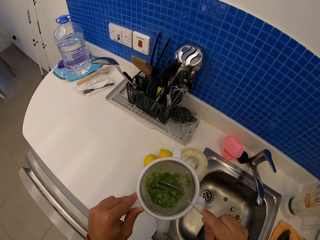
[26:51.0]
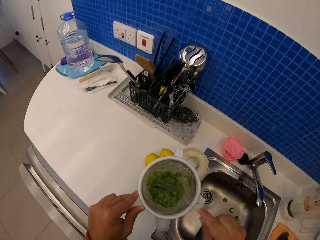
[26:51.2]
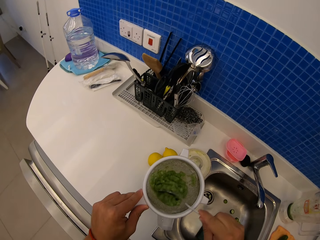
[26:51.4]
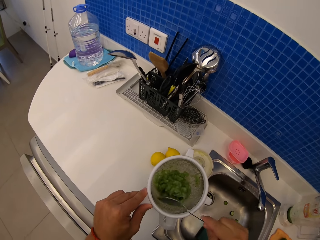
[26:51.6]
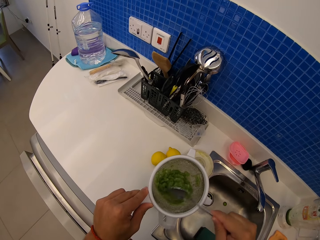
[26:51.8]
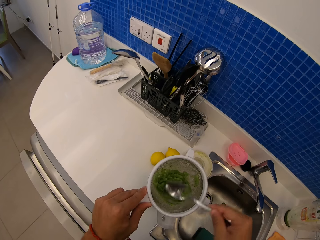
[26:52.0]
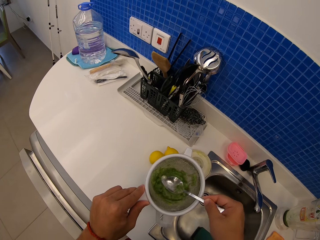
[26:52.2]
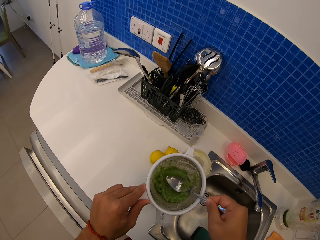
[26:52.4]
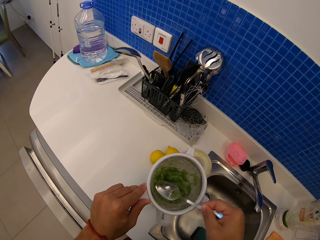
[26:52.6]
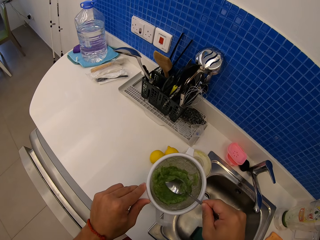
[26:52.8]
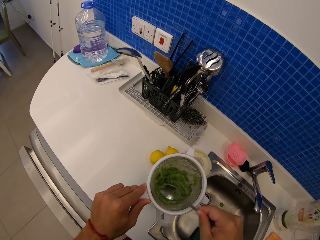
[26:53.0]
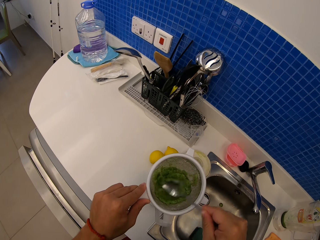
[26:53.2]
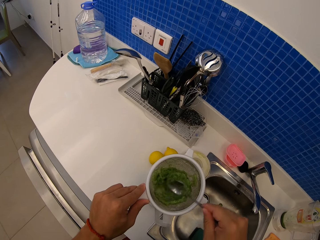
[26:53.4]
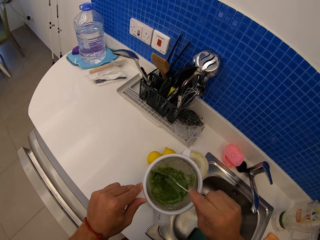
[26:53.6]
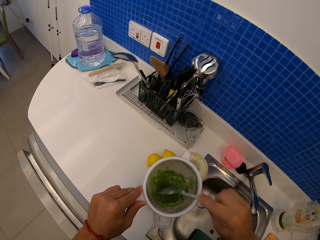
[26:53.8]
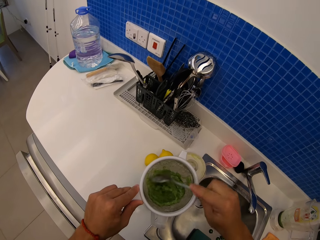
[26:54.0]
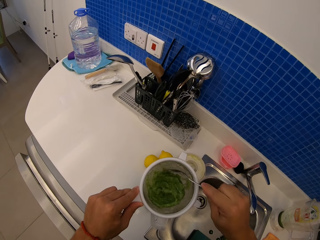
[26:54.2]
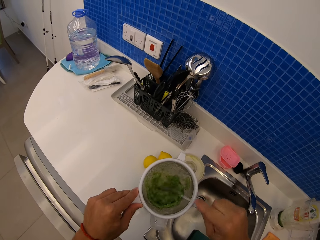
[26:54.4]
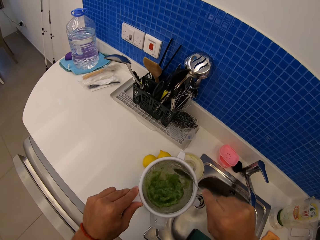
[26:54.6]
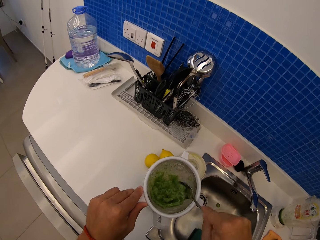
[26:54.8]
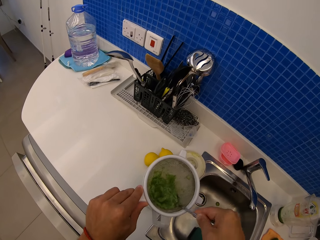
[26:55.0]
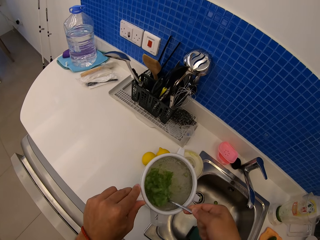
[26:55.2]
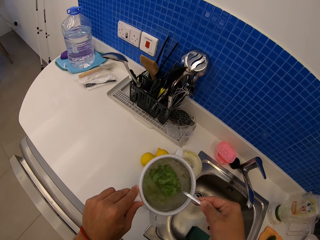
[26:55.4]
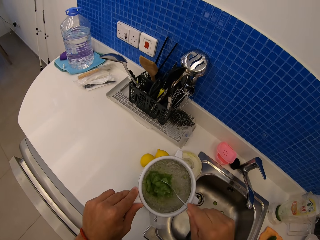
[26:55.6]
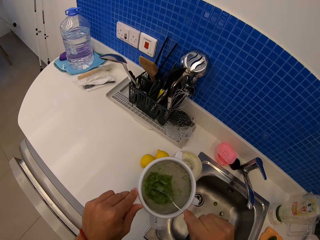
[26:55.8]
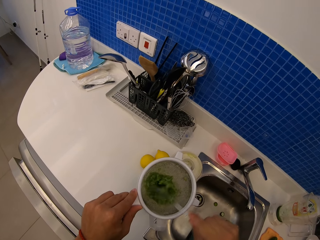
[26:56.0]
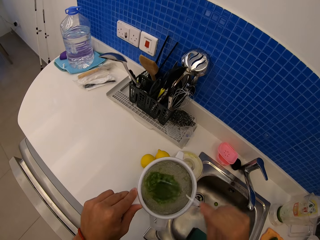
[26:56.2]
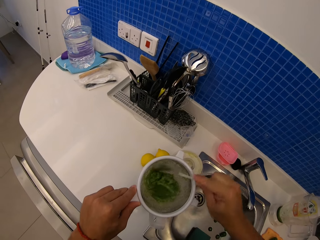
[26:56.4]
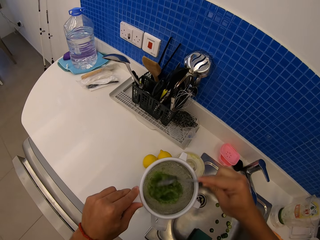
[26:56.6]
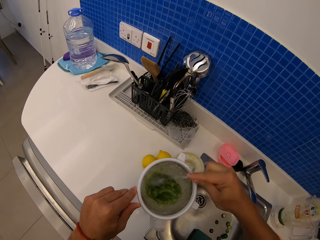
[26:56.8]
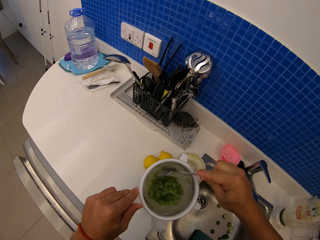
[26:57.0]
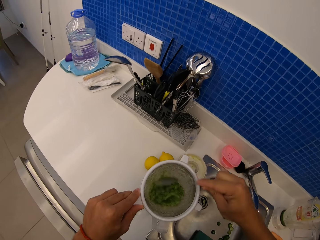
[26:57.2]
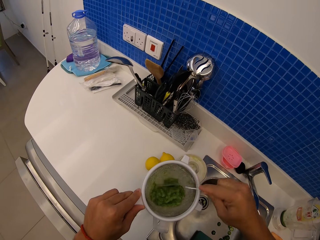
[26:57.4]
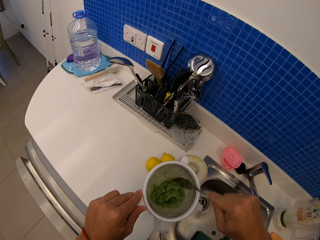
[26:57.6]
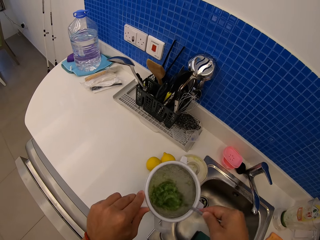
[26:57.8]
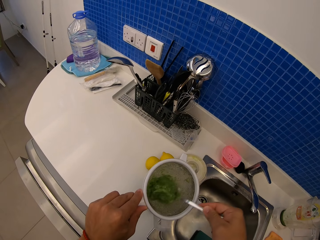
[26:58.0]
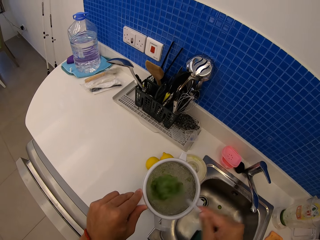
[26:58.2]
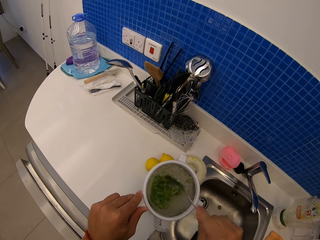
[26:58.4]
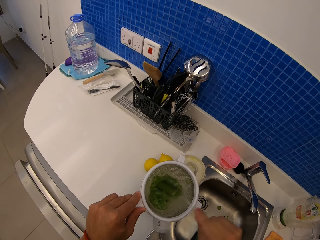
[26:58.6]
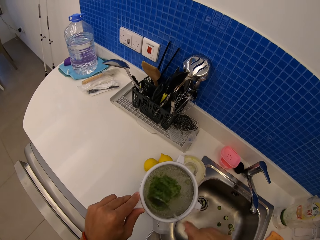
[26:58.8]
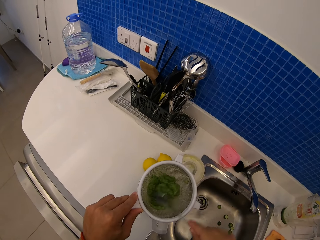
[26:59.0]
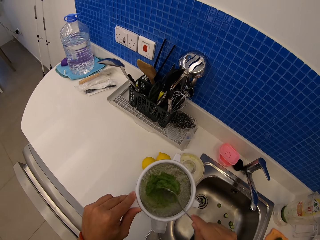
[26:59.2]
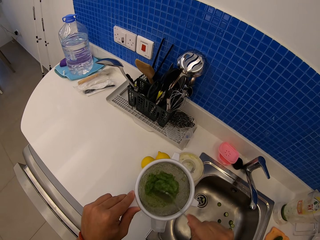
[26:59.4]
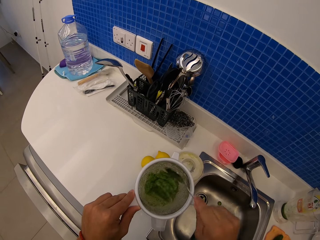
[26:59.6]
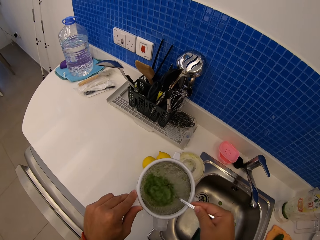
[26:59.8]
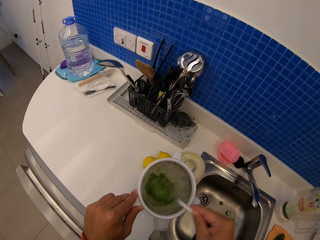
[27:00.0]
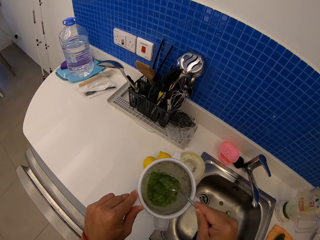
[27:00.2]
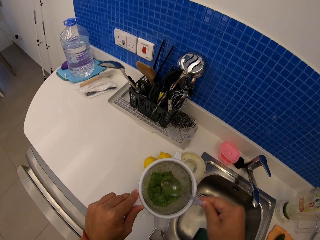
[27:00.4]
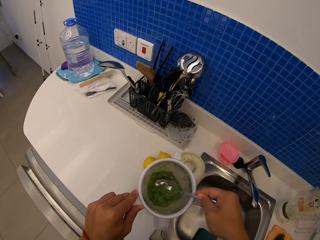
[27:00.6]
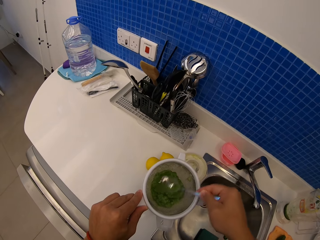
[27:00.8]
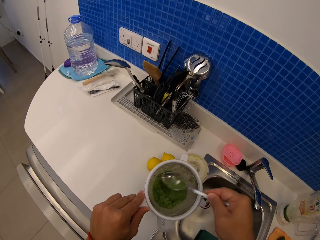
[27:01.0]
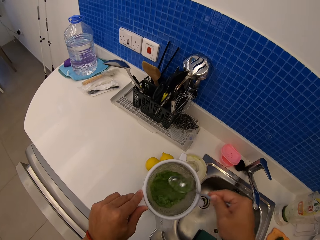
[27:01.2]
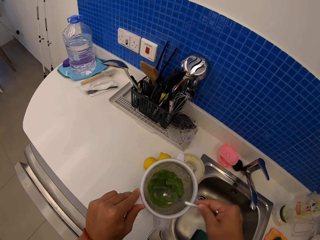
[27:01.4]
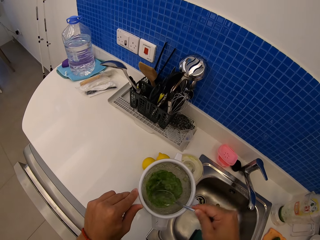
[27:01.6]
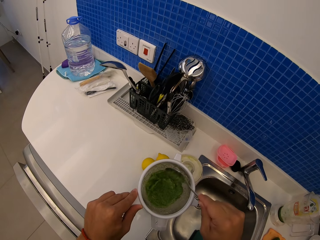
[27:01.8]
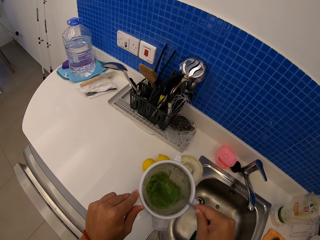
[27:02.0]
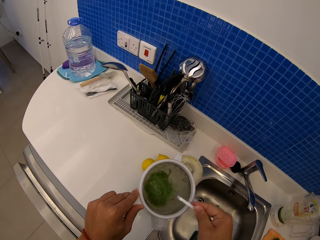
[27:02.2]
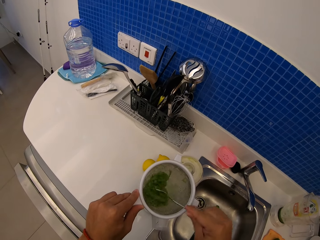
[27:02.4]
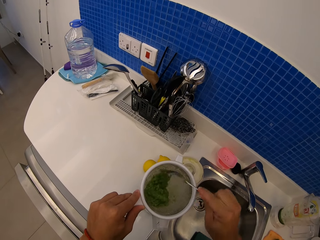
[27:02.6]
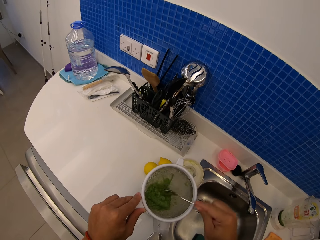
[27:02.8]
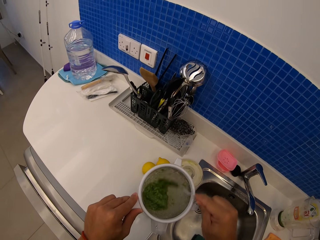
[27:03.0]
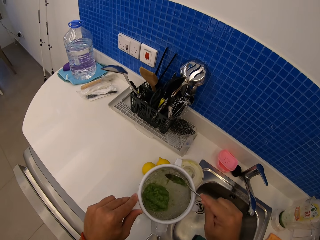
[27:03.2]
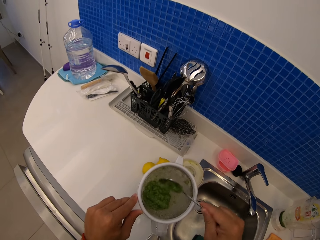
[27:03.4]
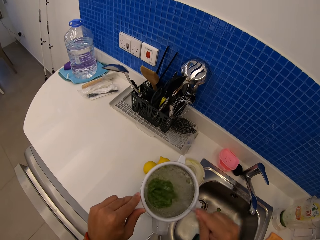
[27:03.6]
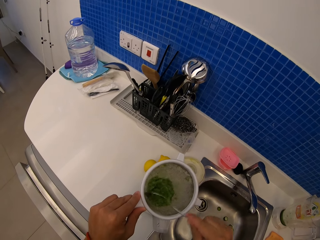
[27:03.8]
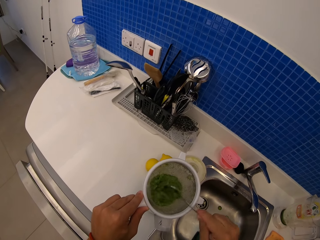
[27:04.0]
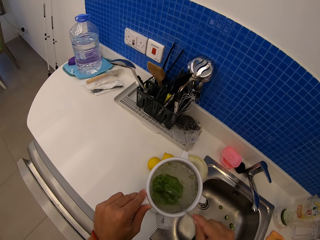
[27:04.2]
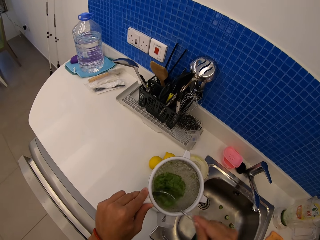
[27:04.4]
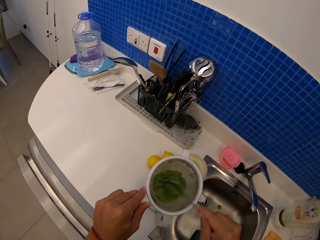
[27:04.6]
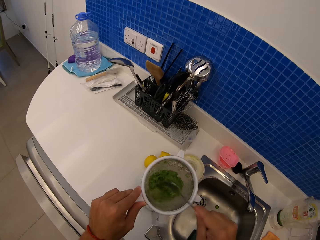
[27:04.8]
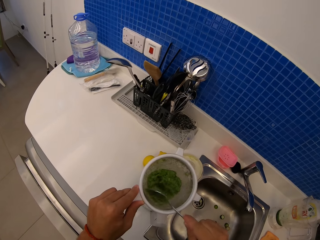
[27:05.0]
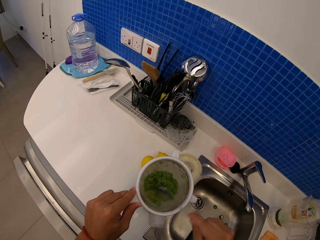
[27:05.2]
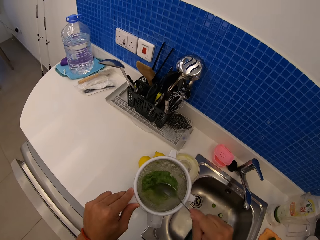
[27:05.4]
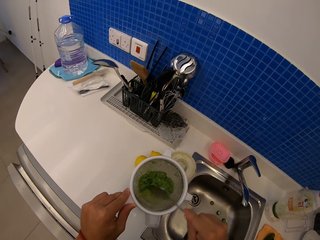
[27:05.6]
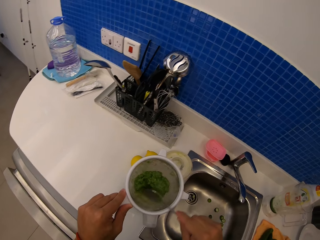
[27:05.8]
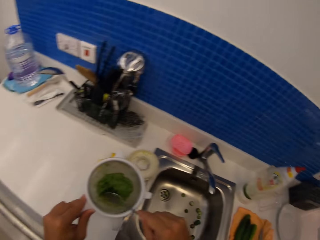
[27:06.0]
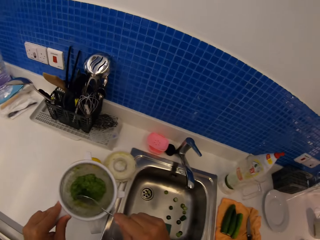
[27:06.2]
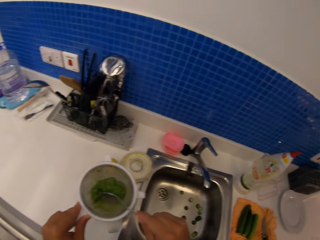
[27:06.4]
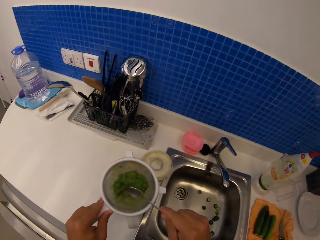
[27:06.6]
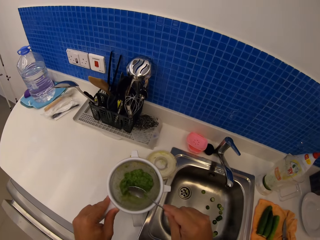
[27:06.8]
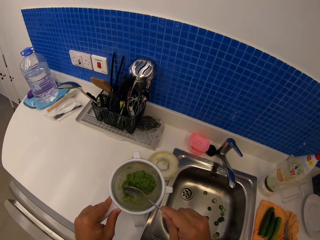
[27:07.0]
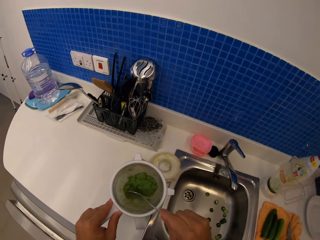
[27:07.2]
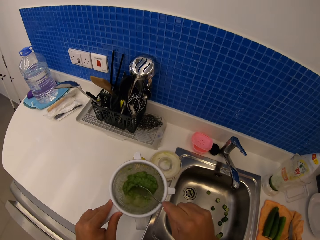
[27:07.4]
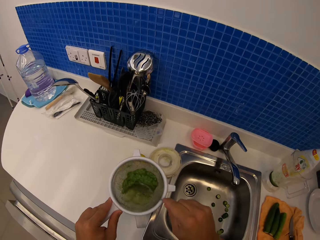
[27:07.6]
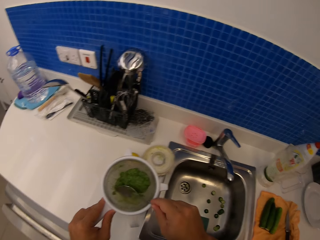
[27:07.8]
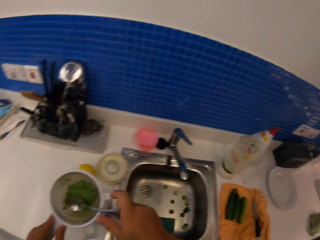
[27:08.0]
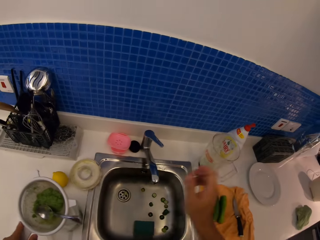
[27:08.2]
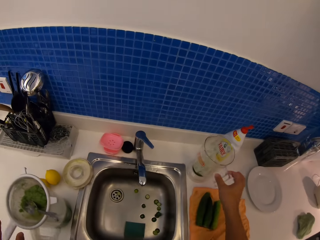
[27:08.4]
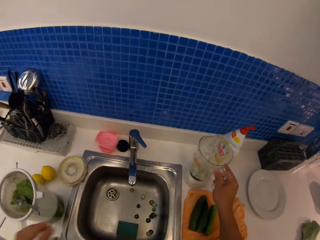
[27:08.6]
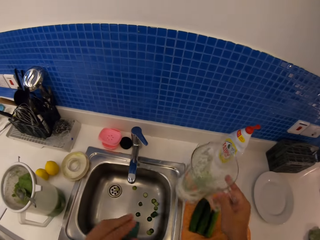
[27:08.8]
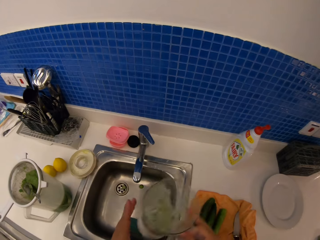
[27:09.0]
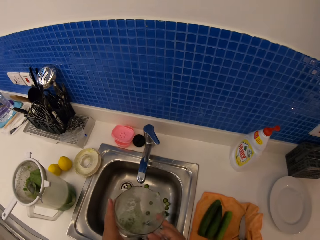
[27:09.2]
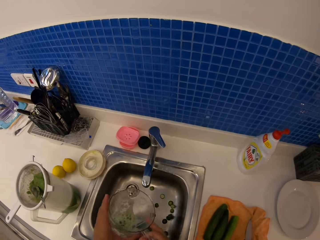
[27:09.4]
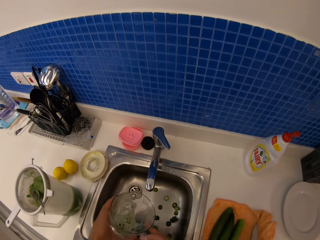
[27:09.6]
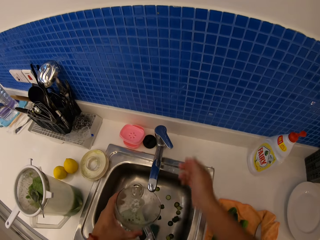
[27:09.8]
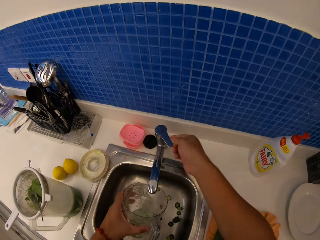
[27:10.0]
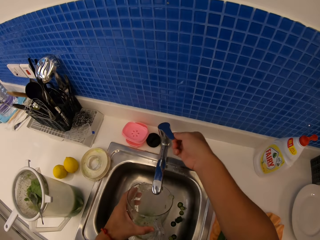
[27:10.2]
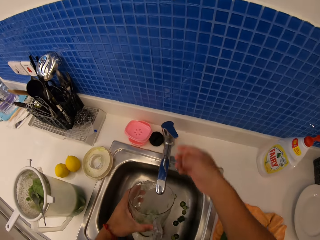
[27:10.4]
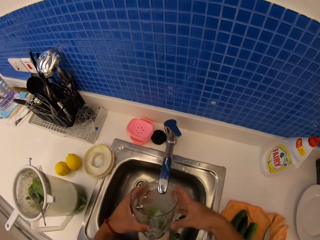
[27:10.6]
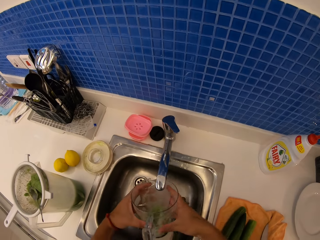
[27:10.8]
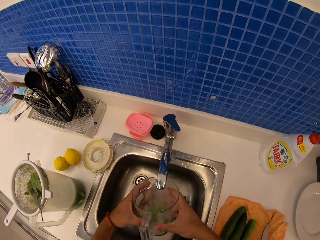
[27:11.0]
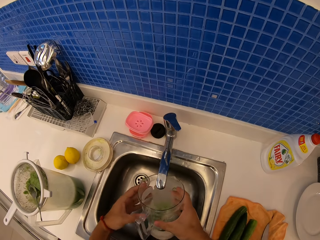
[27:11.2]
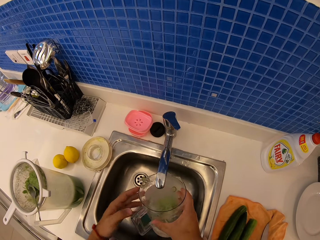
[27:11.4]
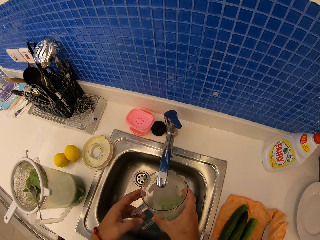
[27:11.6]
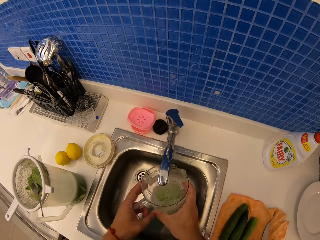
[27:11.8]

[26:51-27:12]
The camera wearer sieves juice. They sieve juice again. They pick up the blender's jug. They open the water tap. They put water into the blender's jug.
